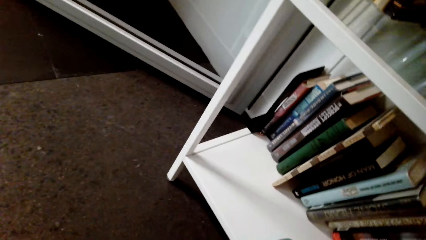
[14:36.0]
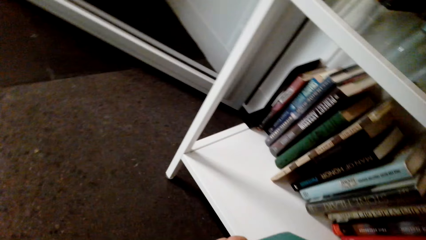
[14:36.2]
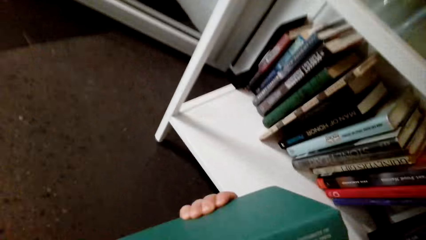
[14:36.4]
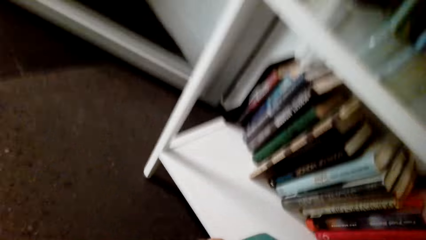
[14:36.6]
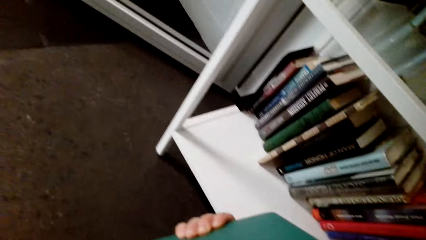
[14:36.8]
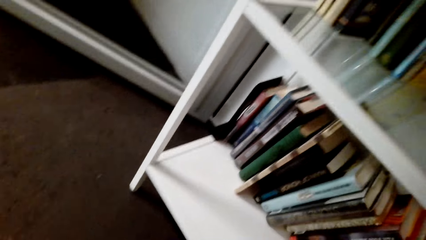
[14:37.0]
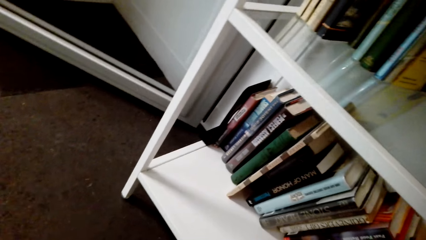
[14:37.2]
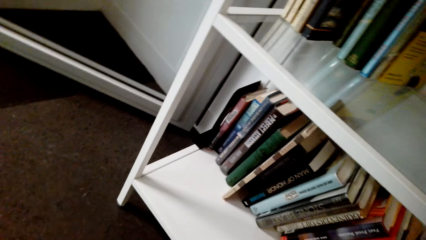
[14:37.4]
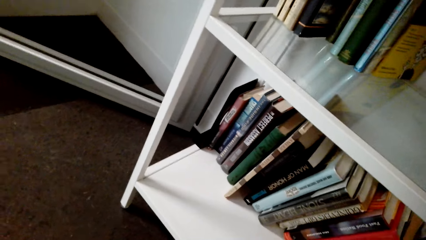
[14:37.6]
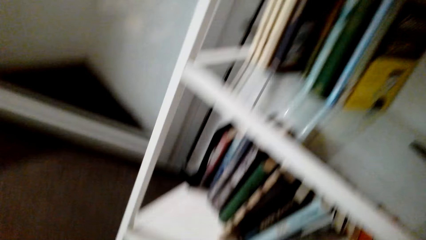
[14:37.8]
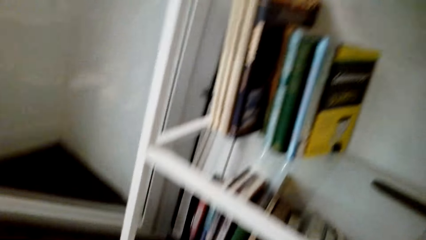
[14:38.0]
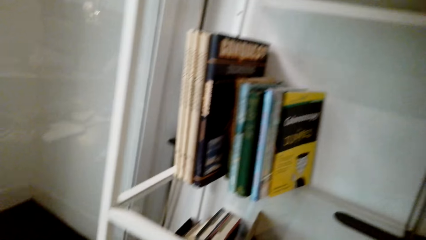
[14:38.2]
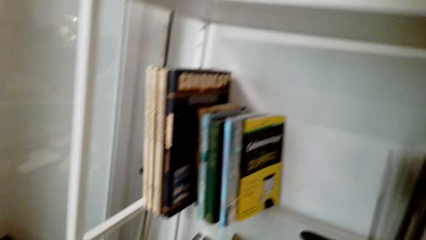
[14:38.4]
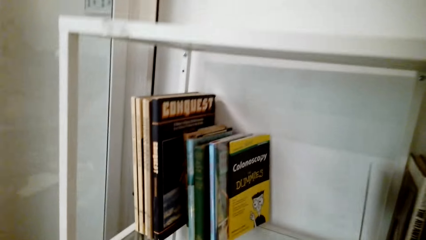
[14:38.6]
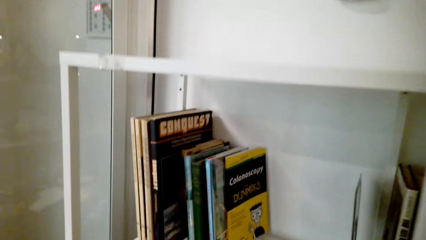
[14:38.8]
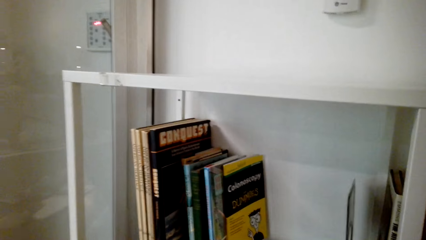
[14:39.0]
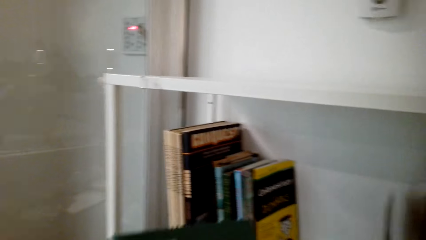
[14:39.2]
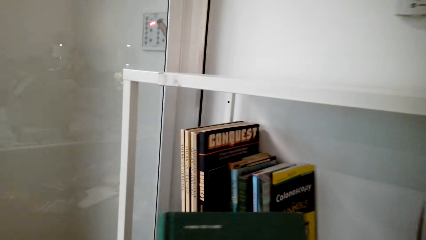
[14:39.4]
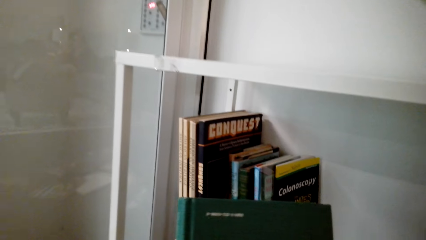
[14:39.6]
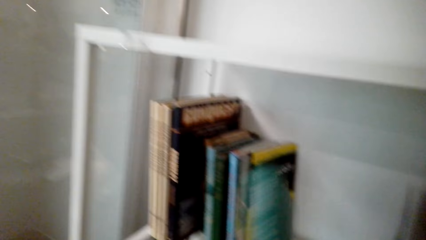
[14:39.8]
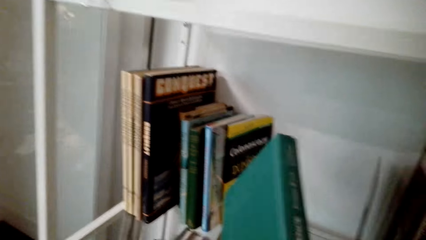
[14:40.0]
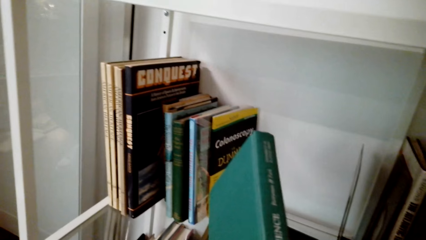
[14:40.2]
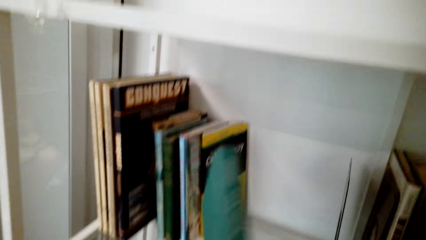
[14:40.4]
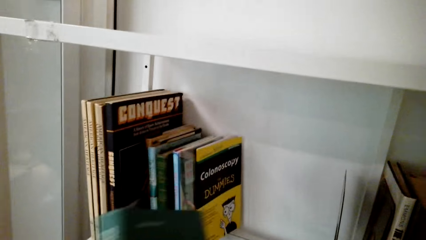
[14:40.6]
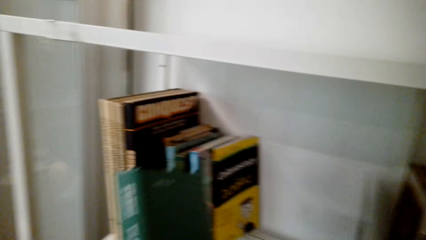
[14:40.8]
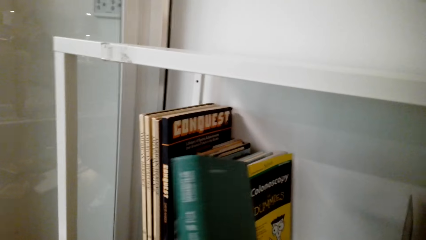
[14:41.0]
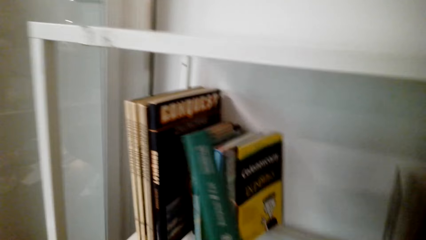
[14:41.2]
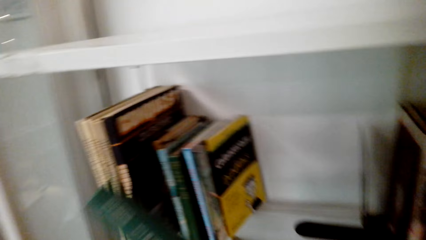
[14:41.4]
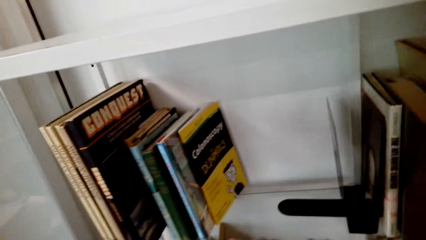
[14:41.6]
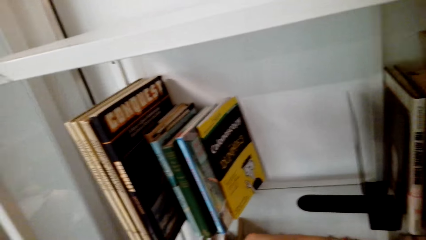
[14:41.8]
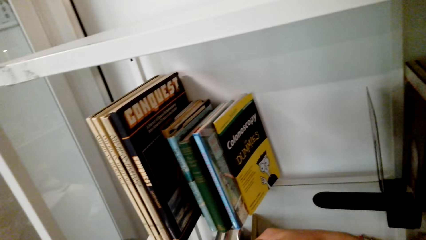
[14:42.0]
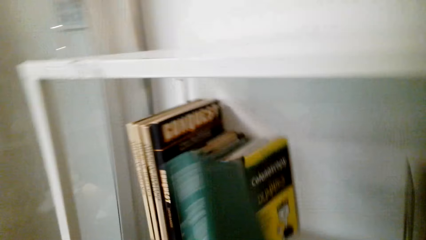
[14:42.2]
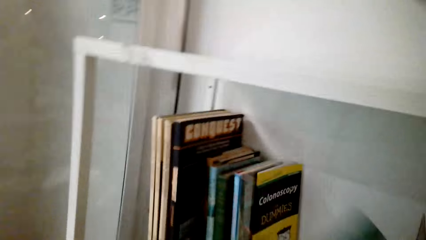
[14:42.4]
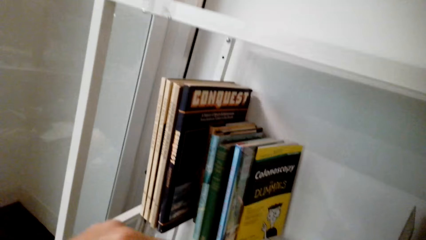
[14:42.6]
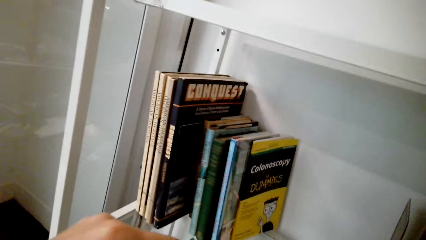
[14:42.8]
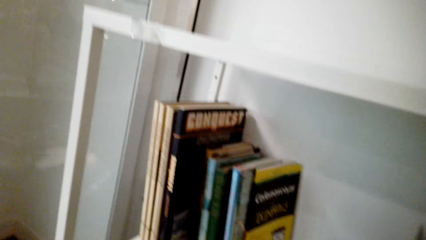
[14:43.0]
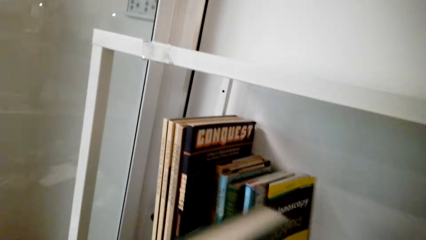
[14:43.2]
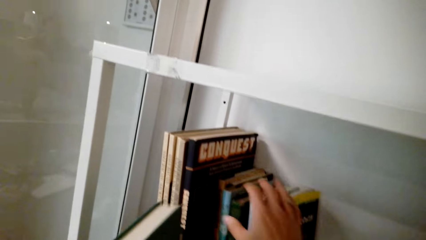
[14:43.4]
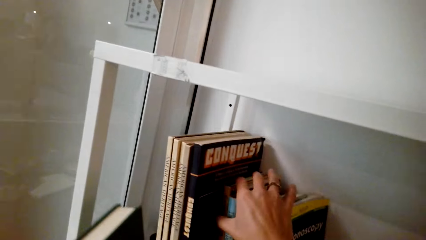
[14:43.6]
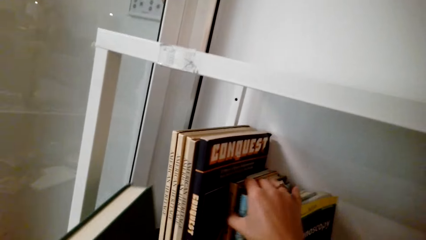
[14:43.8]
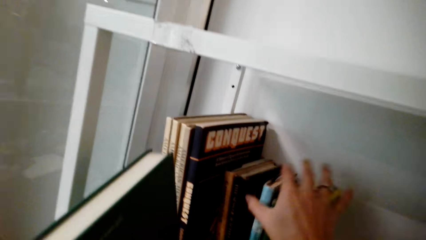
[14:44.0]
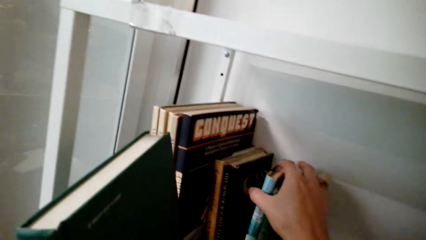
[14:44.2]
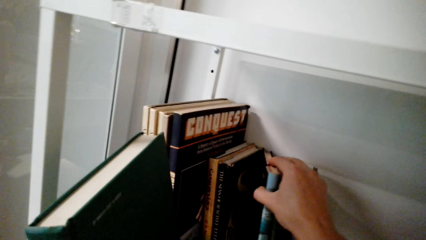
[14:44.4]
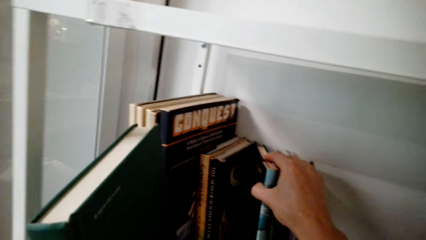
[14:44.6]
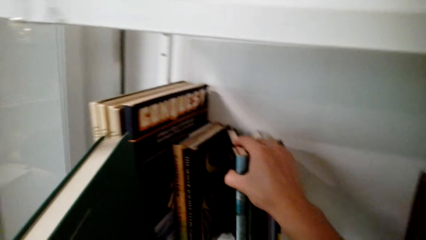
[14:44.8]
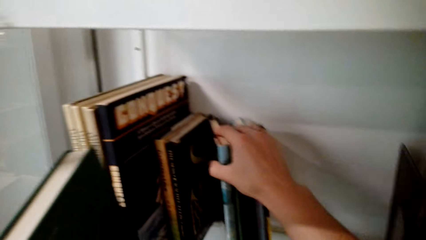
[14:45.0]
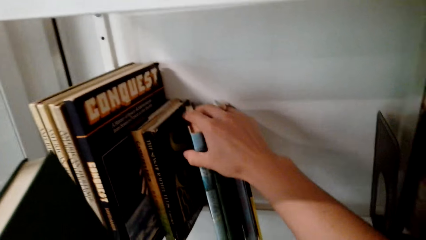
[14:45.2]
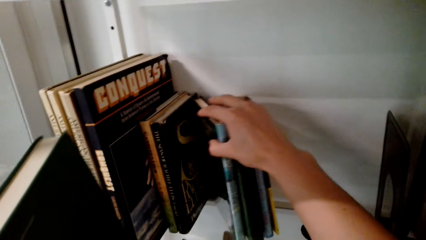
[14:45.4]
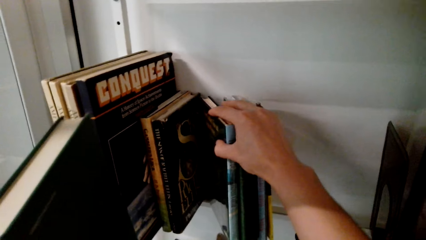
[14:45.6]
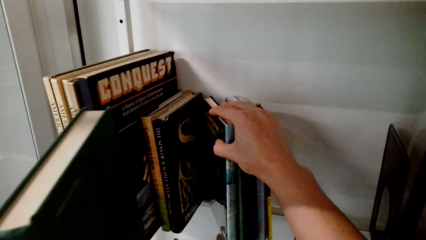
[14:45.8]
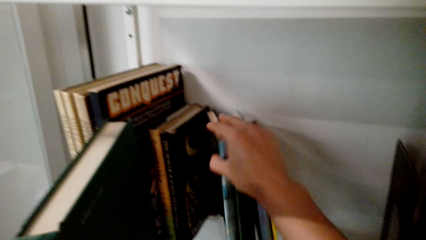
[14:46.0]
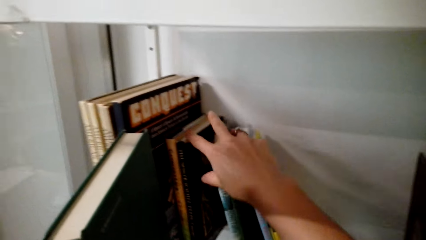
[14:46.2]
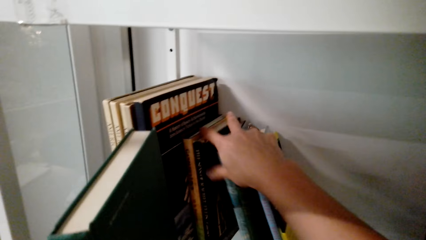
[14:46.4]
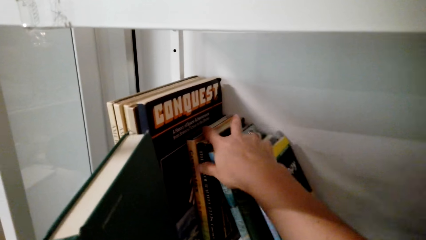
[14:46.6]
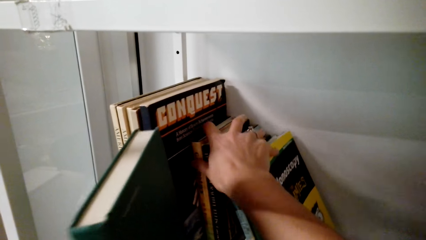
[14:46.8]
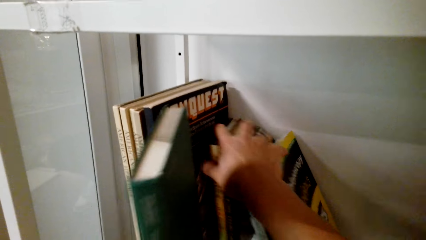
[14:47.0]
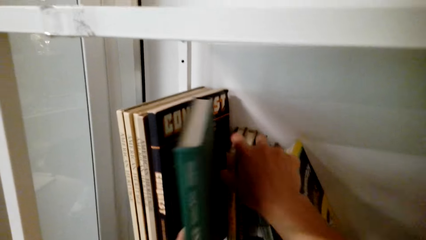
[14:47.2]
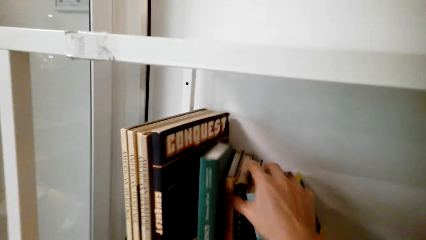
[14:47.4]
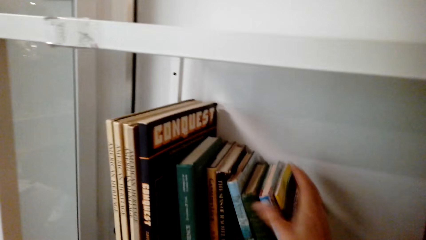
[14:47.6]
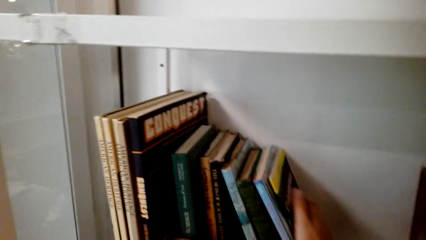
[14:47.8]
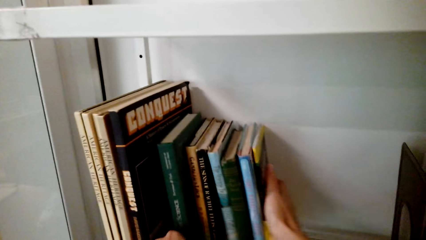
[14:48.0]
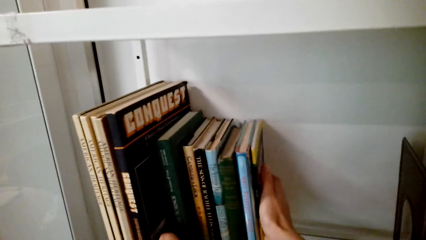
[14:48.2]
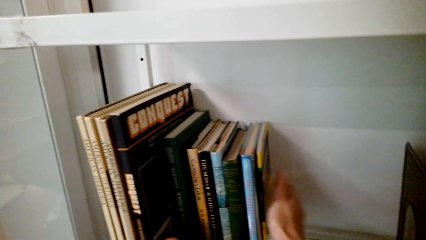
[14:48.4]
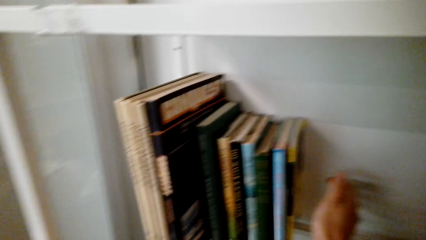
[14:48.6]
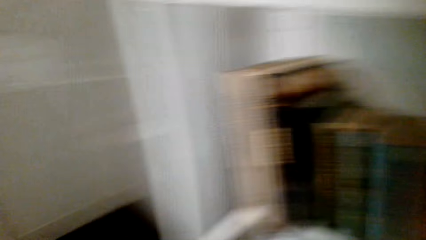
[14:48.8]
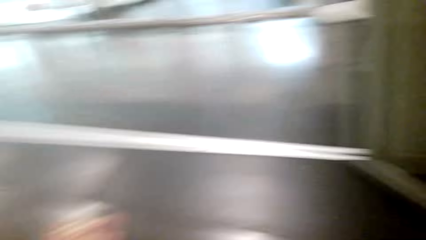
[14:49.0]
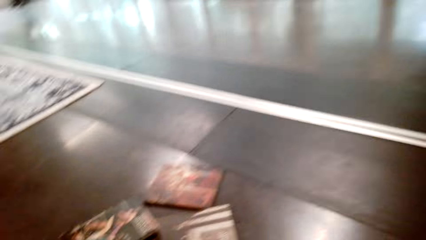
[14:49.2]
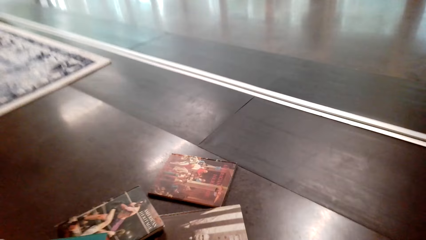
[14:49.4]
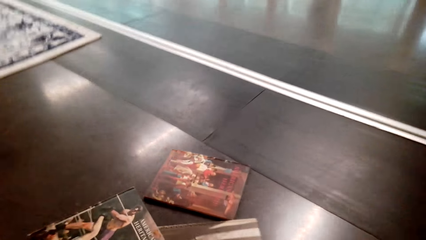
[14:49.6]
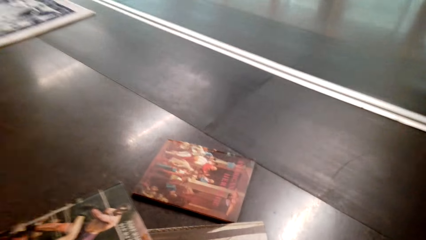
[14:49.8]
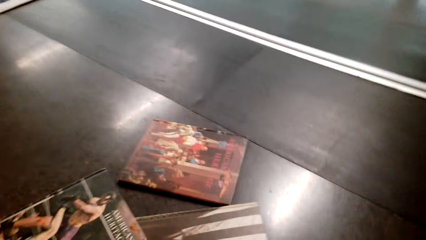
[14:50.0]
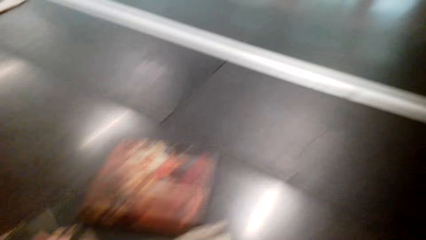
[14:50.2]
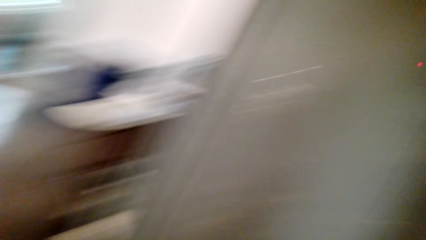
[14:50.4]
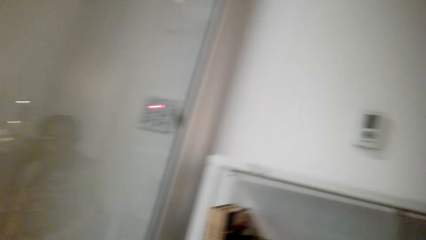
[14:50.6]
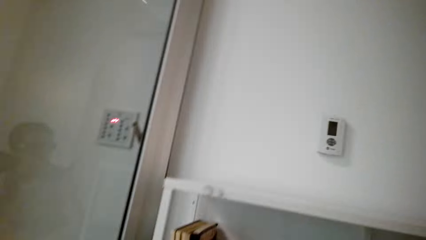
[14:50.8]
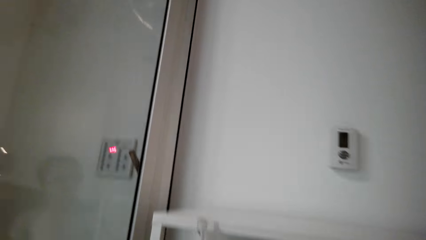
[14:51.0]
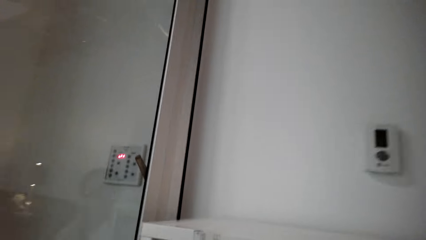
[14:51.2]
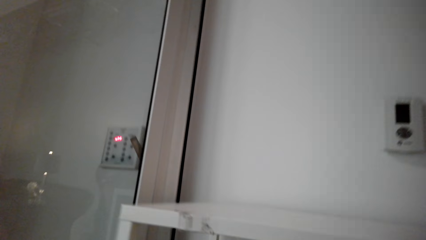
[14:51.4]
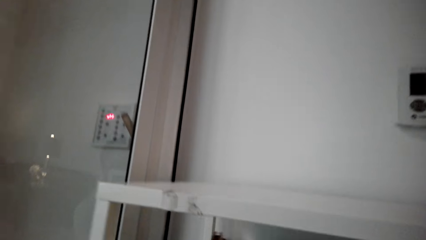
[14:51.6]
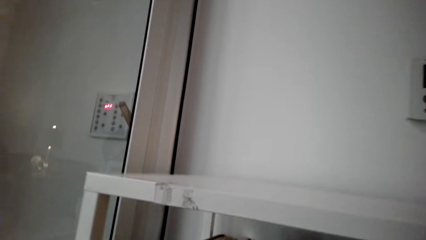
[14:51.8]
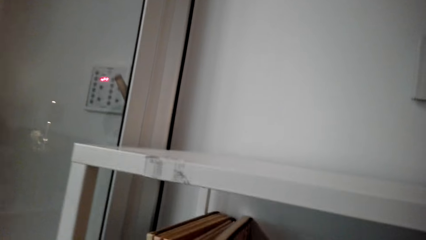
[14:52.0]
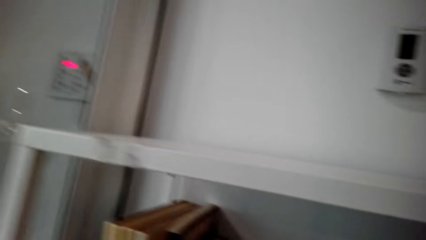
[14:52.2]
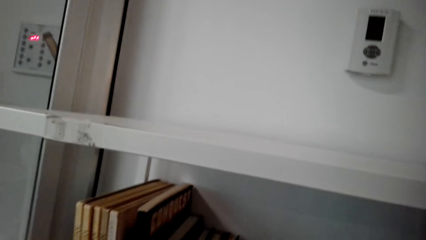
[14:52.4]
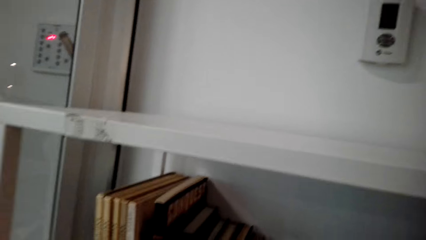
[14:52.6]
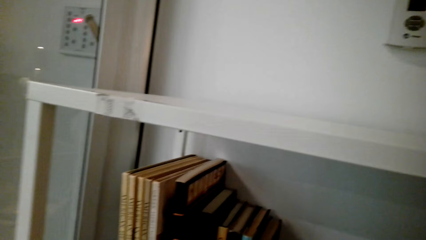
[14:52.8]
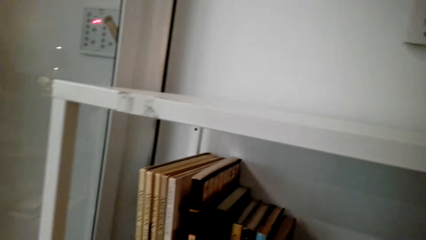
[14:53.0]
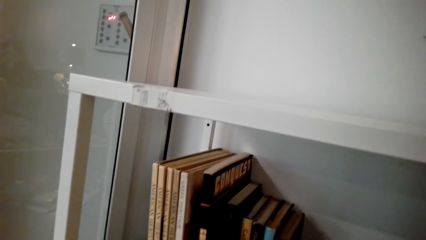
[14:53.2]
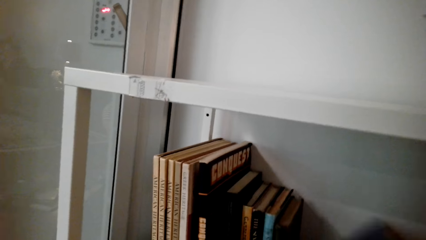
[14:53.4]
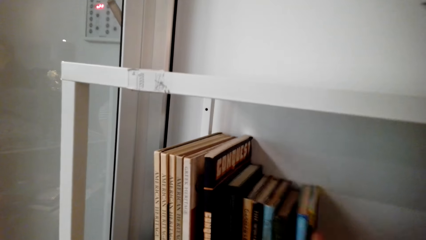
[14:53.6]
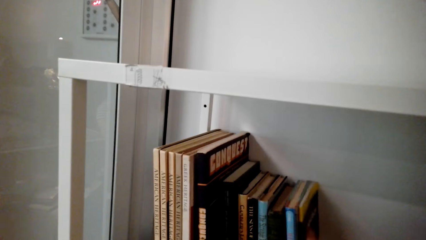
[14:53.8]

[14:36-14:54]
The camera wearer holds a book at hand. They hold the books with the right hand. They open between the books on the bookshelf. They insert the book between other books on the shelf. They look around. They arrange the books on the shelf.
